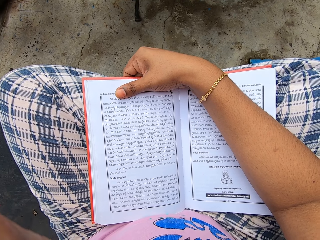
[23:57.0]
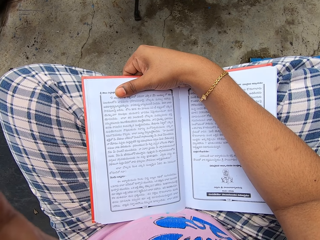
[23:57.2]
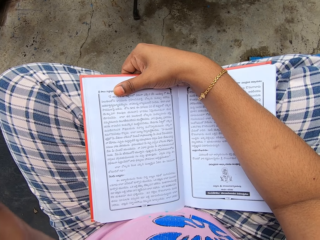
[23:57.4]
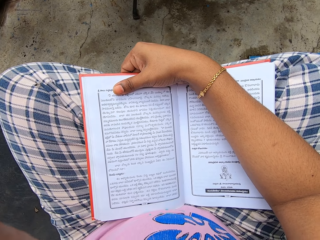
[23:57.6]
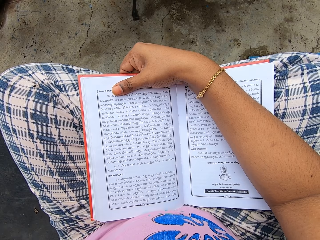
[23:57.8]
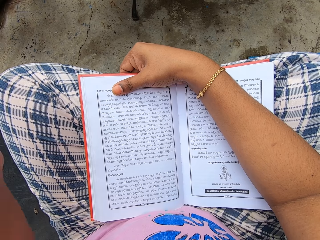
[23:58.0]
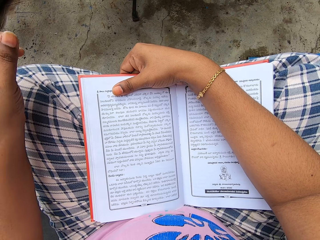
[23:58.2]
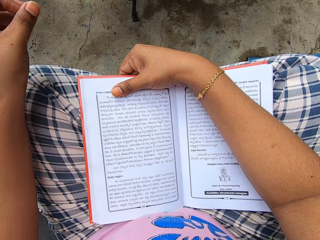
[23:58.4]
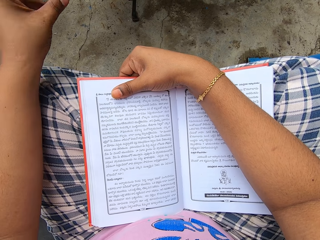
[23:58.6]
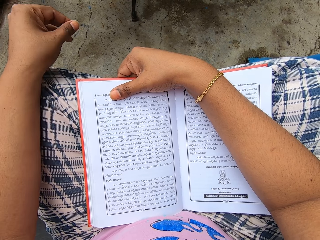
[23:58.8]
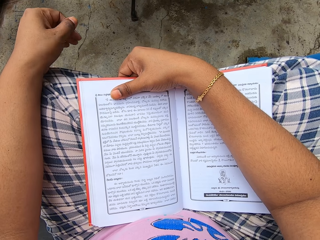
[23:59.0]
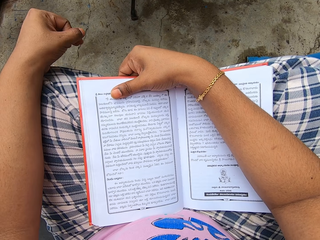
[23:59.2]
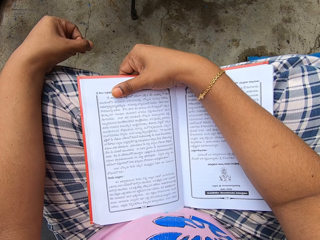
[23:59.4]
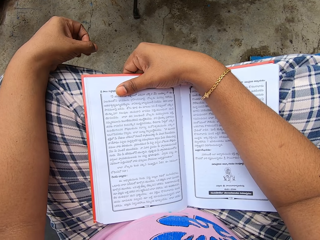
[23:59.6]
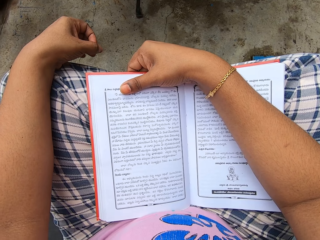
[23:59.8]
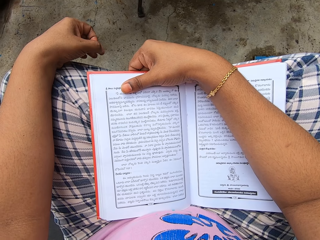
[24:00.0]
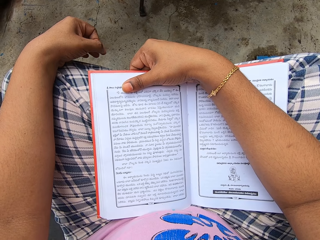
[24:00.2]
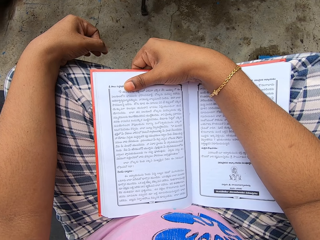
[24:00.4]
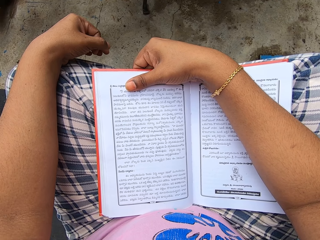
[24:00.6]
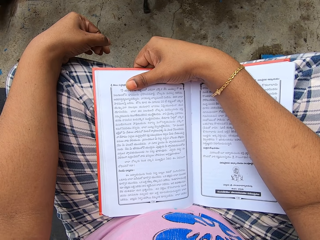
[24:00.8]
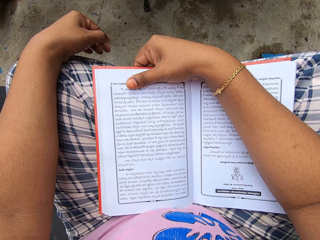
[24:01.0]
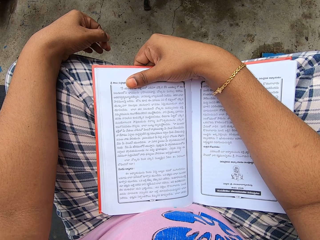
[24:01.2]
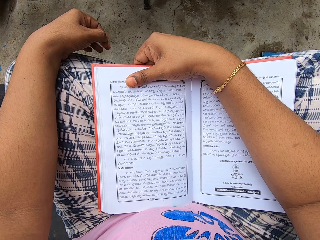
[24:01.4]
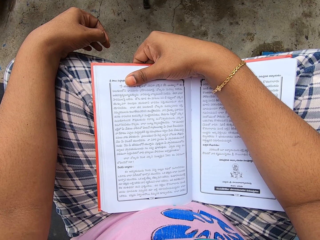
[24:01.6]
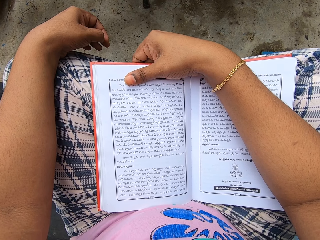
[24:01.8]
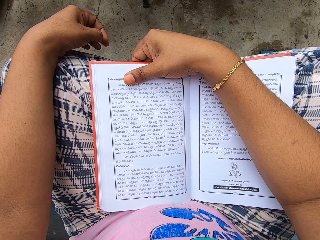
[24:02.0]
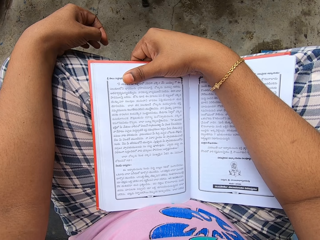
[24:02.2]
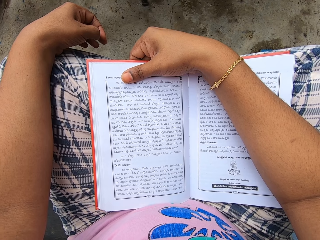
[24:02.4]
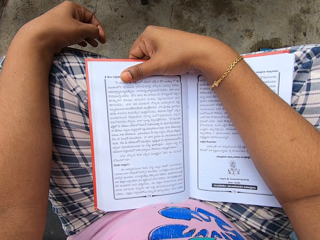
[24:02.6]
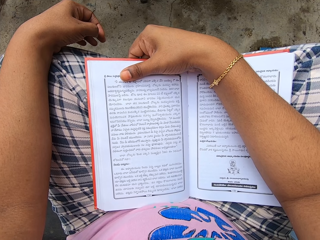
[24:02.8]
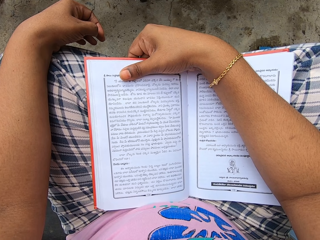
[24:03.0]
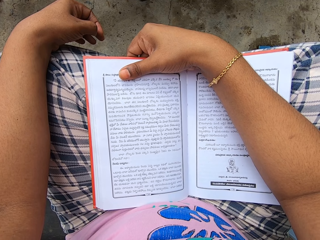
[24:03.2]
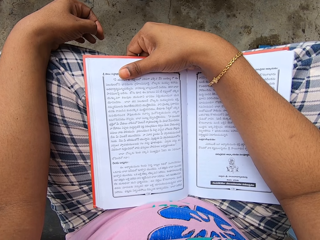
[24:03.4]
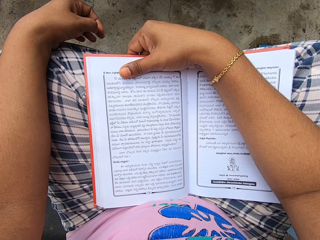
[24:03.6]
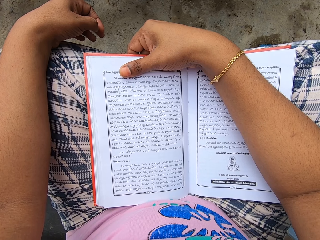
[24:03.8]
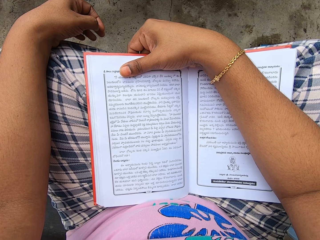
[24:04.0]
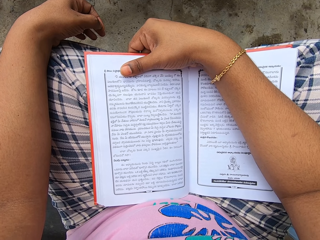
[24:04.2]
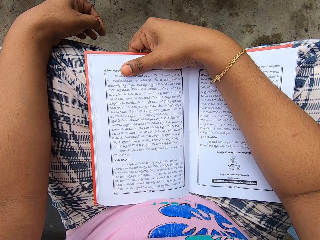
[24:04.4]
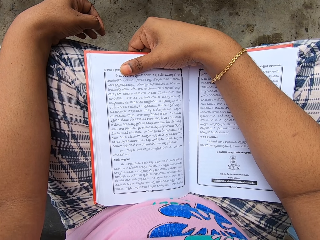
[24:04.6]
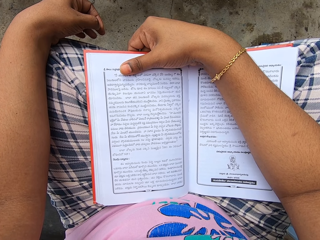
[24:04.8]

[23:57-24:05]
The camera wearer moves the hand. They read the book.

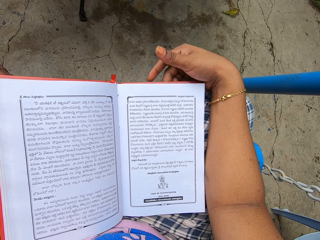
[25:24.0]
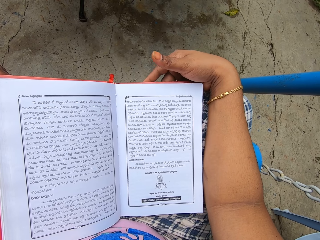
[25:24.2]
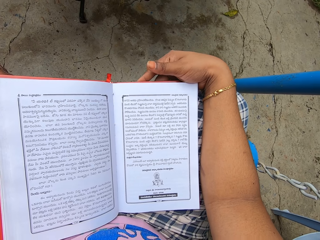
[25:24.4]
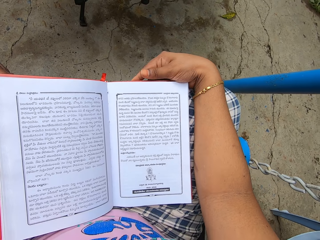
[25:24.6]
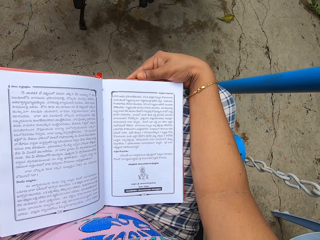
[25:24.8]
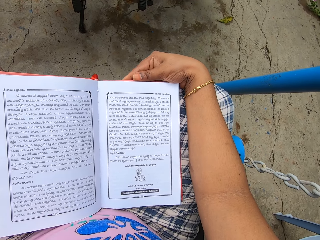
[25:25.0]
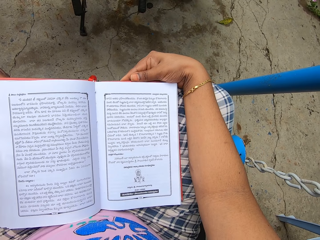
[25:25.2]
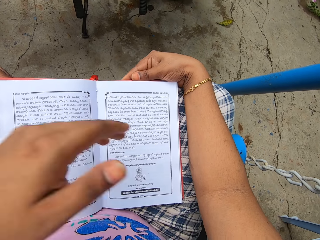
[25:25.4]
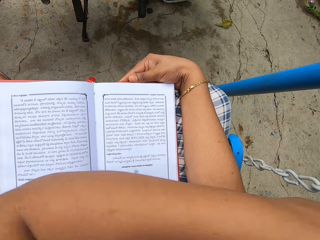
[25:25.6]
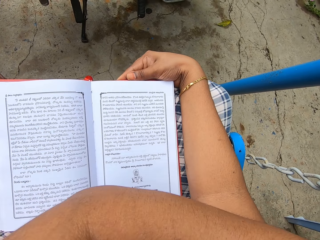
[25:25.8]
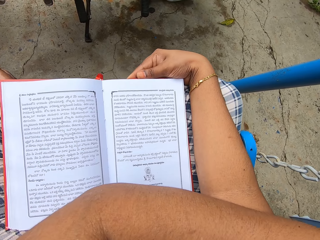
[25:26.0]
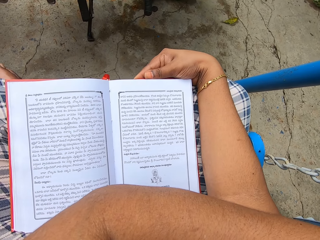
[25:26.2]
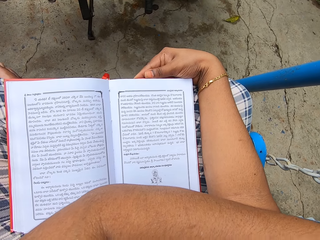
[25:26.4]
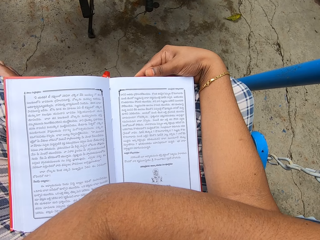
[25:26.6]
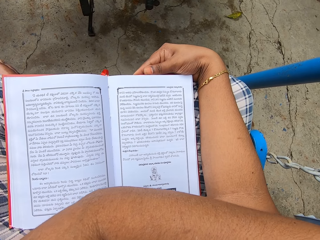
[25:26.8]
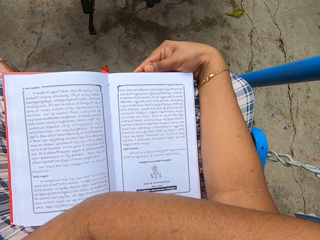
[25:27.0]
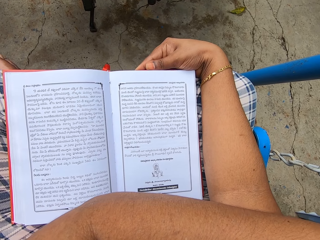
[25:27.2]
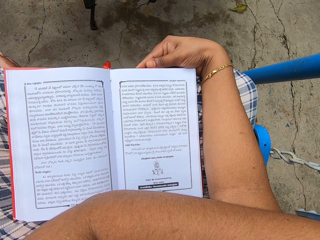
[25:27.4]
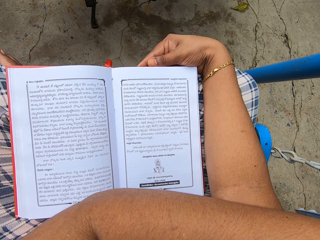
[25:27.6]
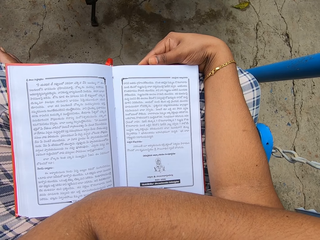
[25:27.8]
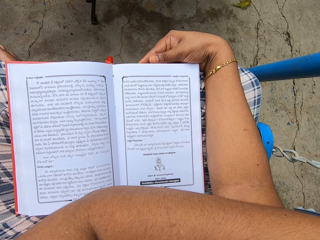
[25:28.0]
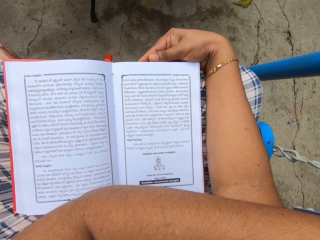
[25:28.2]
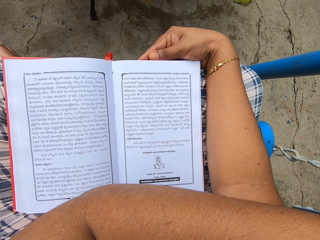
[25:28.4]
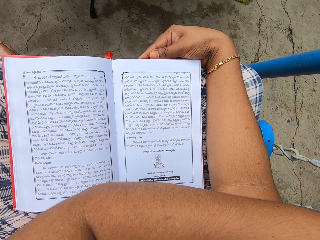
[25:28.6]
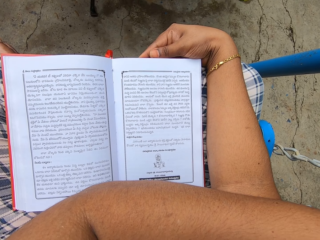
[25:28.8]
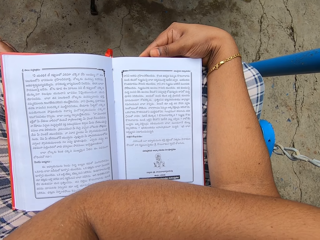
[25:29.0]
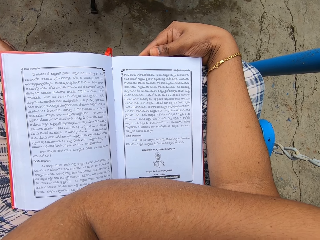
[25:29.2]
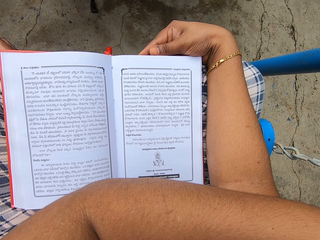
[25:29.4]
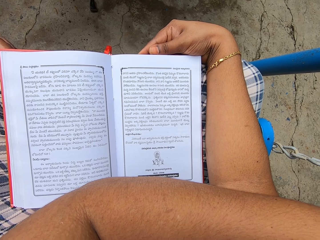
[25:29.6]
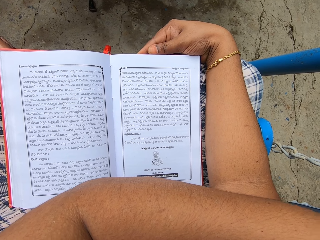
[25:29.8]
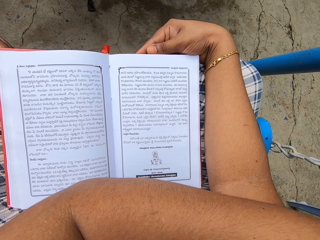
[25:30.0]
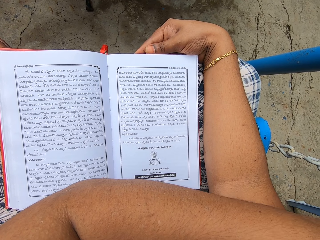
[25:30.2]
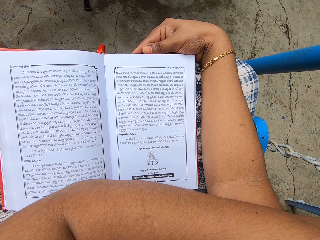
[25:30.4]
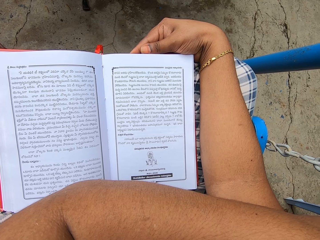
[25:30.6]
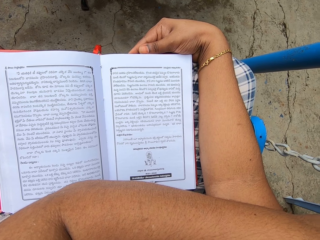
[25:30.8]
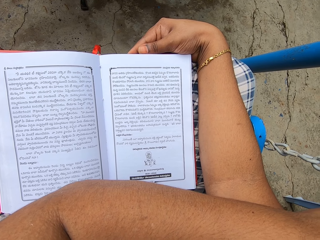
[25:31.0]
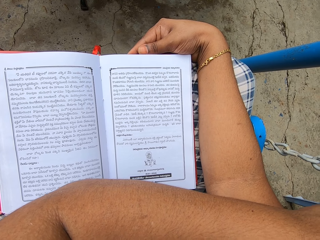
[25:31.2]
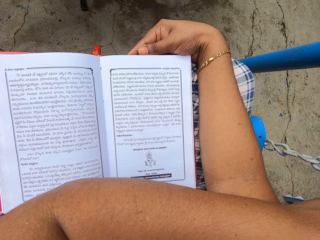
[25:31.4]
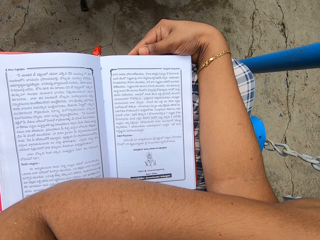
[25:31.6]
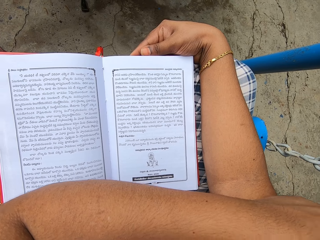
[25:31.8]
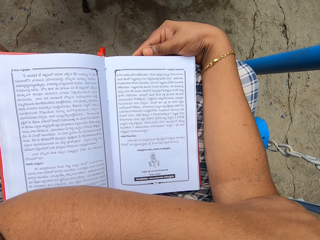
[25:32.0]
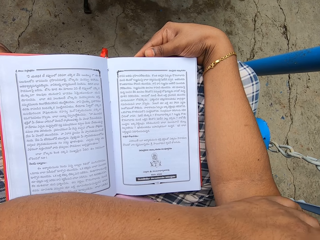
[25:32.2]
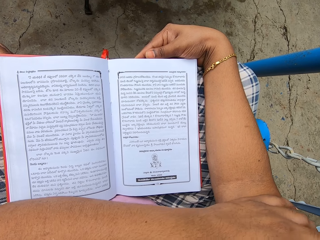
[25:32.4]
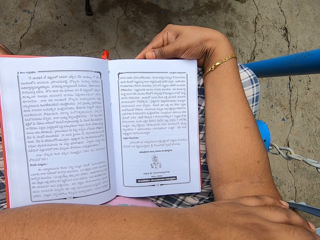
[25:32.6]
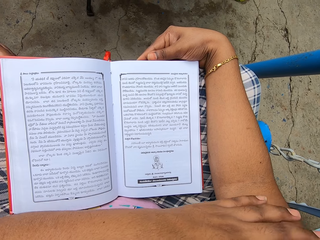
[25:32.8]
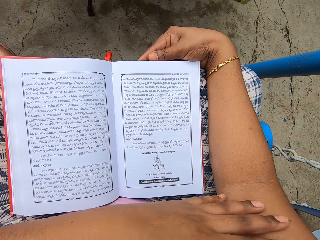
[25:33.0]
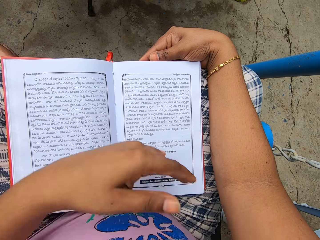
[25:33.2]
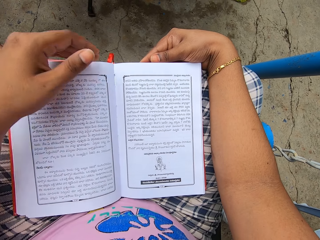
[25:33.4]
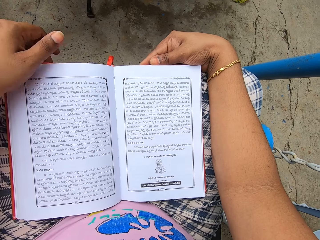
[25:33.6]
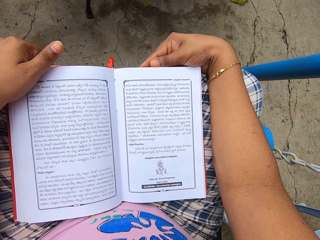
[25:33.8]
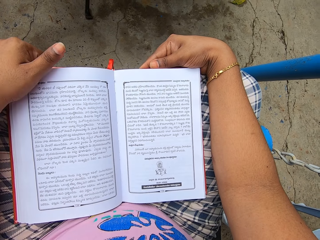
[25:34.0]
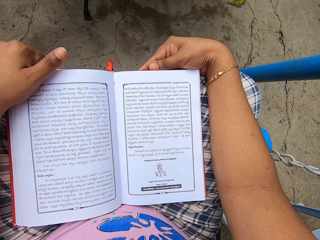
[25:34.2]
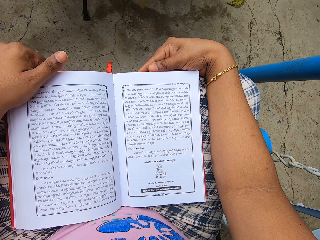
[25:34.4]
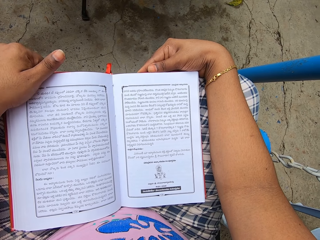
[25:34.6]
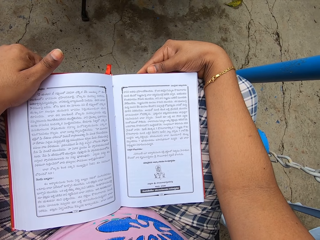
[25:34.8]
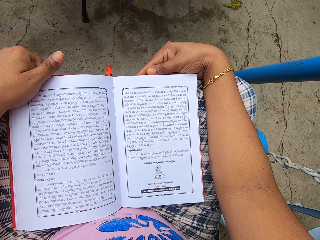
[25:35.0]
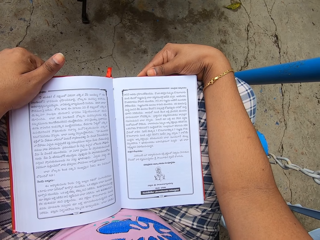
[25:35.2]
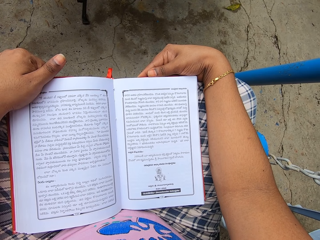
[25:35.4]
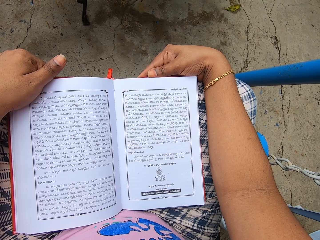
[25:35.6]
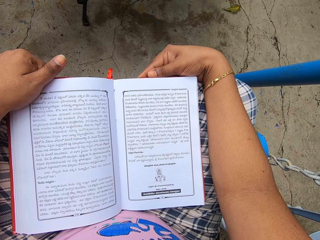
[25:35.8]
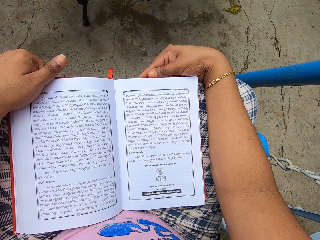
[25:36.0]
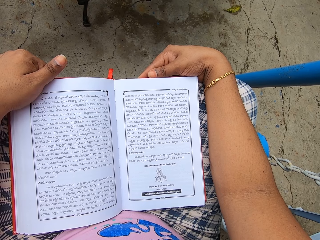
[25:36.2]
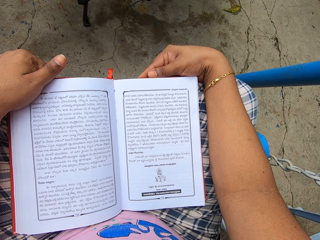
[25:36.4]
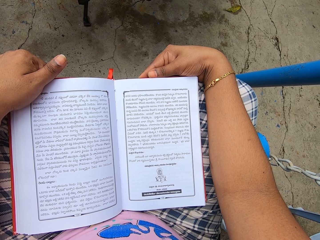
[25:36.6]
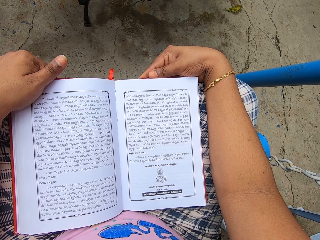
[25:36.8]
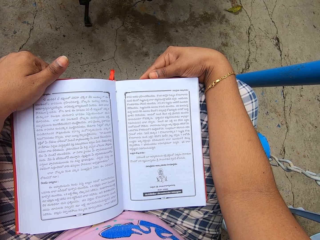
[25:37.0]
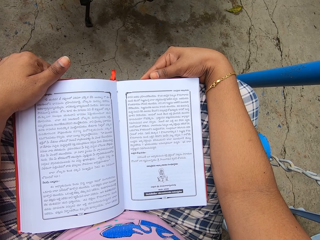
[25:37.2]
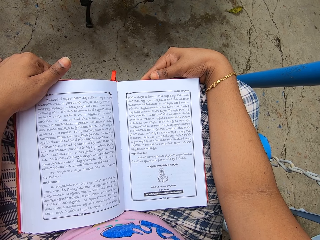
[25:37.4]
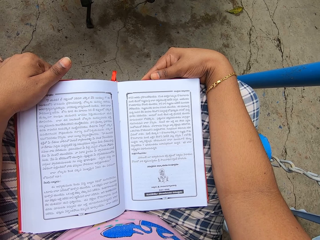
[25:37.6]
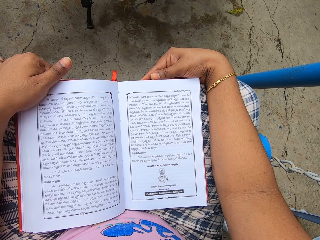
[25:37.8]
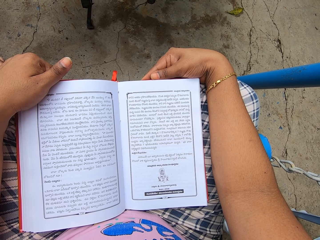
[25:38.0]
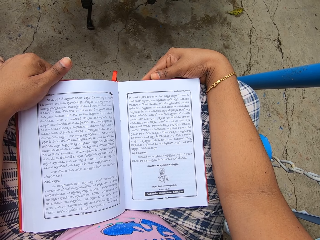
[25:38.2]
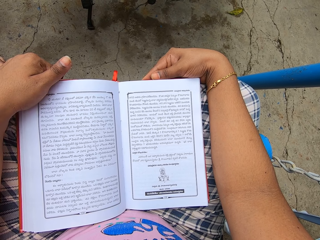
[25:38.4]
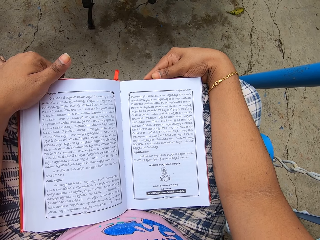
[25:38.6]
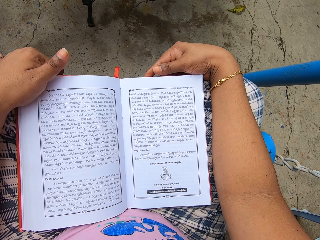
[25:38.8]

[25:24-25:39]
The camera wearer moves the hand. They read the book. They move the hand. They read the book.
